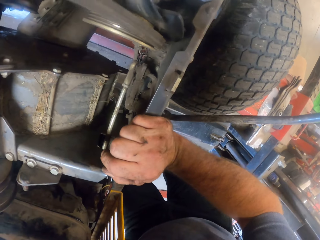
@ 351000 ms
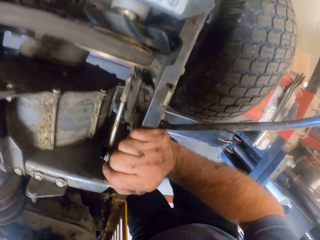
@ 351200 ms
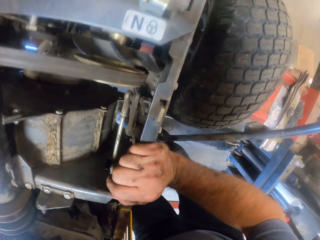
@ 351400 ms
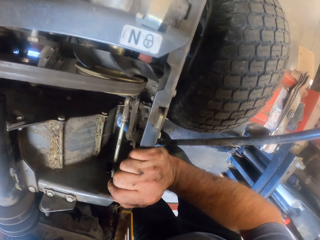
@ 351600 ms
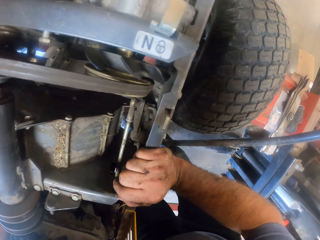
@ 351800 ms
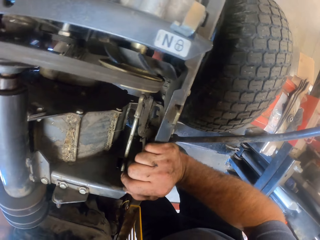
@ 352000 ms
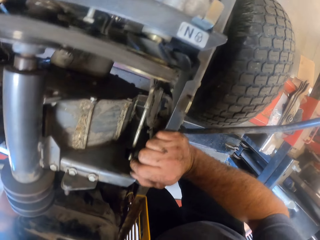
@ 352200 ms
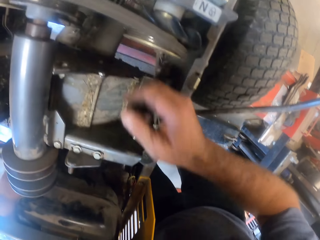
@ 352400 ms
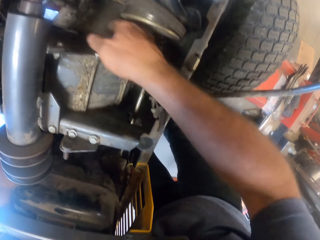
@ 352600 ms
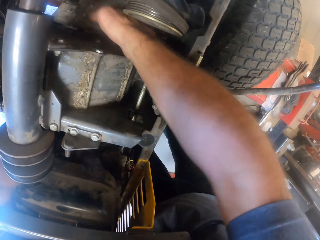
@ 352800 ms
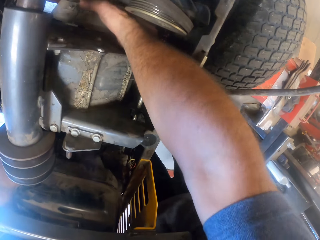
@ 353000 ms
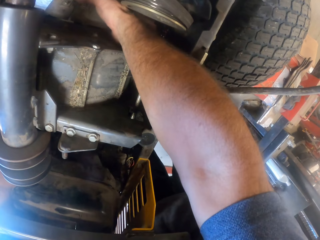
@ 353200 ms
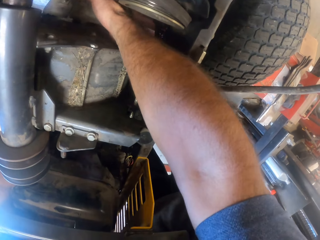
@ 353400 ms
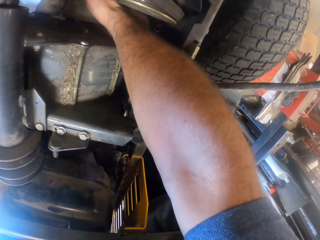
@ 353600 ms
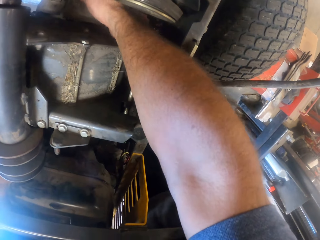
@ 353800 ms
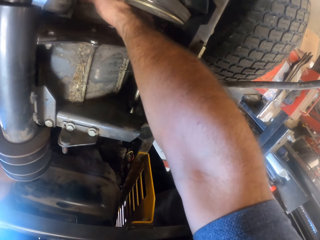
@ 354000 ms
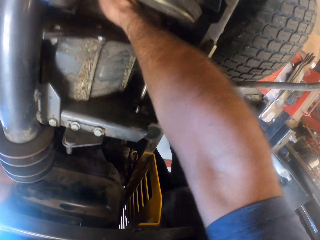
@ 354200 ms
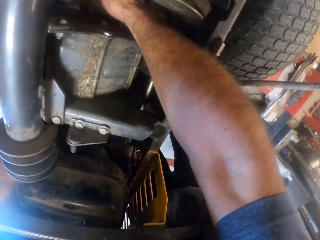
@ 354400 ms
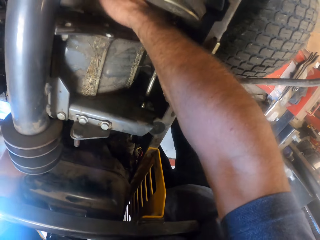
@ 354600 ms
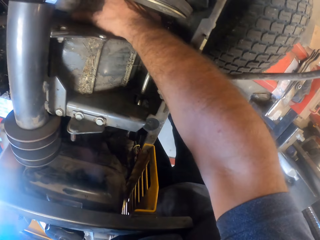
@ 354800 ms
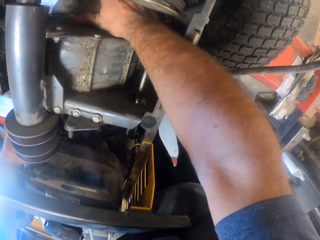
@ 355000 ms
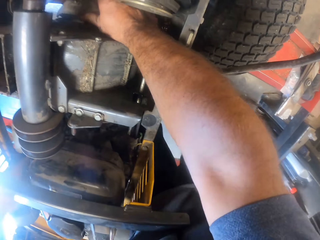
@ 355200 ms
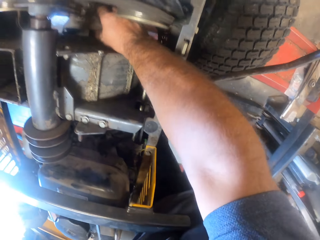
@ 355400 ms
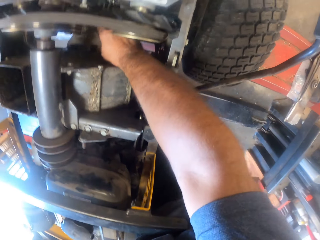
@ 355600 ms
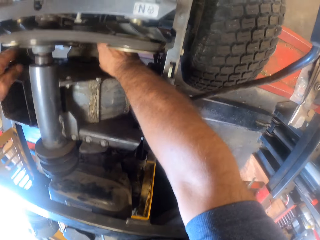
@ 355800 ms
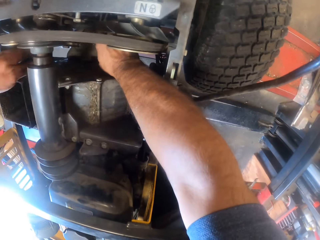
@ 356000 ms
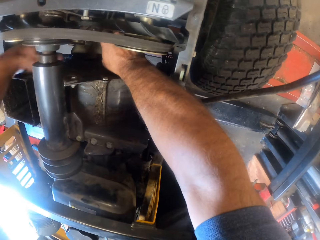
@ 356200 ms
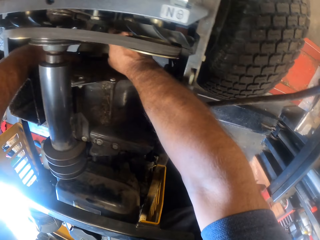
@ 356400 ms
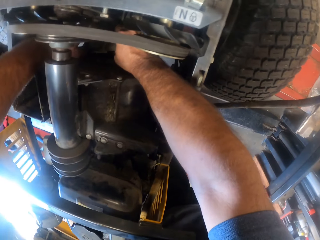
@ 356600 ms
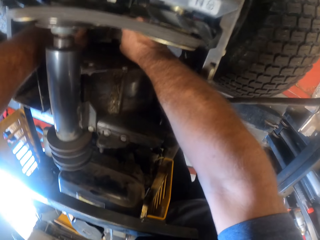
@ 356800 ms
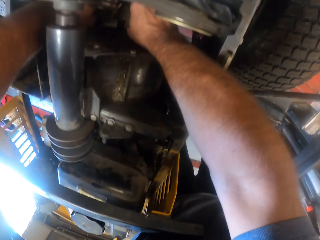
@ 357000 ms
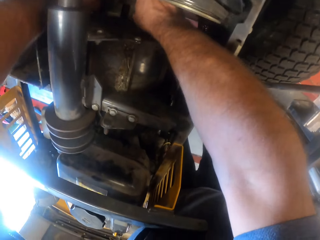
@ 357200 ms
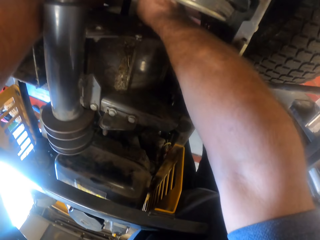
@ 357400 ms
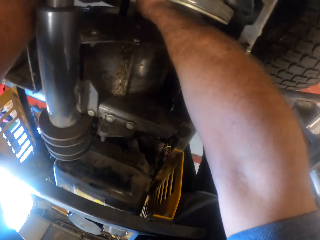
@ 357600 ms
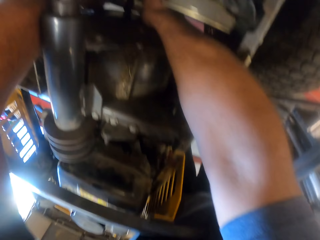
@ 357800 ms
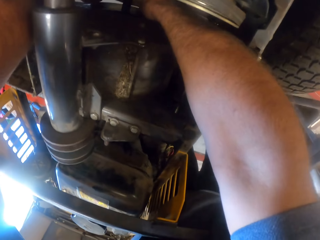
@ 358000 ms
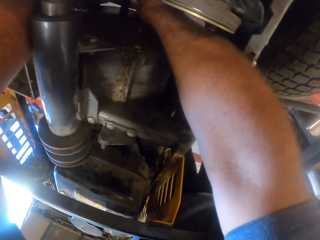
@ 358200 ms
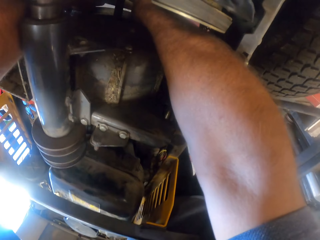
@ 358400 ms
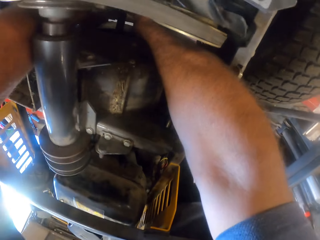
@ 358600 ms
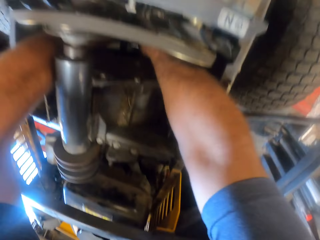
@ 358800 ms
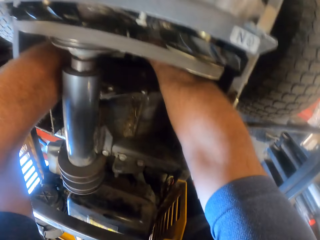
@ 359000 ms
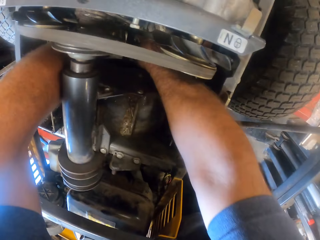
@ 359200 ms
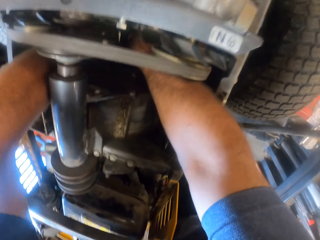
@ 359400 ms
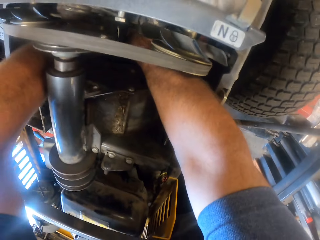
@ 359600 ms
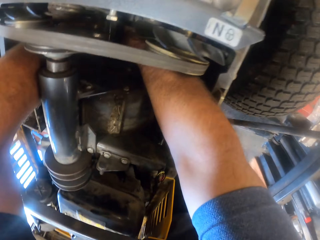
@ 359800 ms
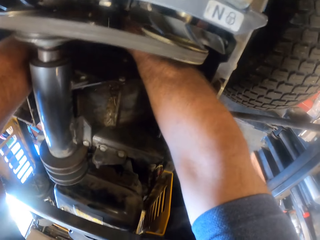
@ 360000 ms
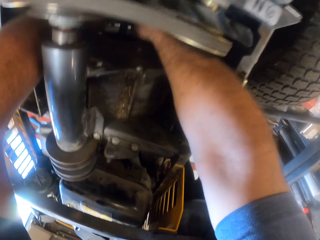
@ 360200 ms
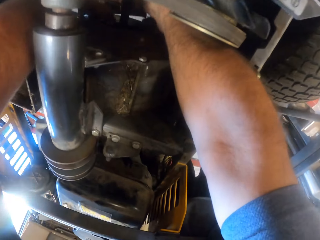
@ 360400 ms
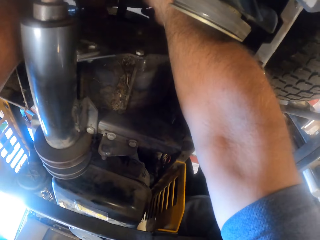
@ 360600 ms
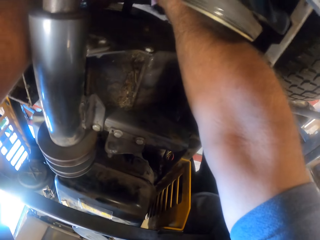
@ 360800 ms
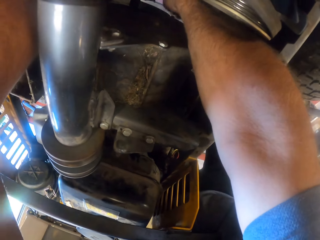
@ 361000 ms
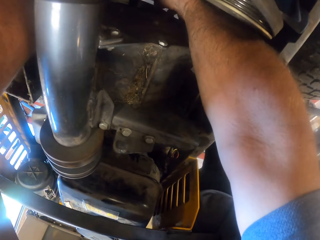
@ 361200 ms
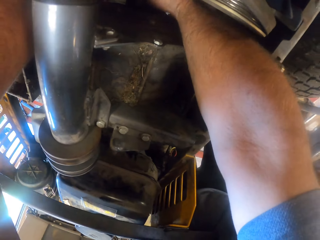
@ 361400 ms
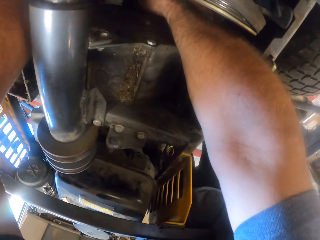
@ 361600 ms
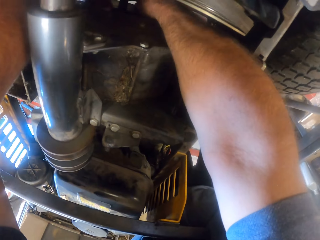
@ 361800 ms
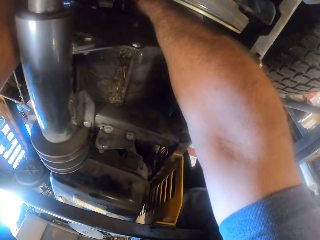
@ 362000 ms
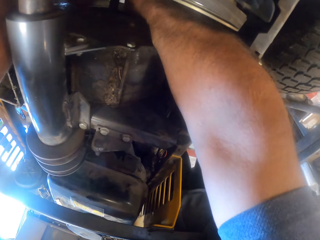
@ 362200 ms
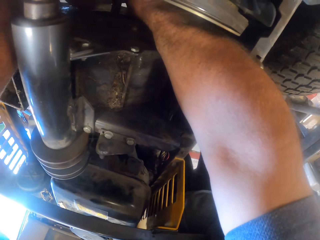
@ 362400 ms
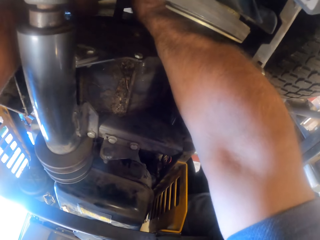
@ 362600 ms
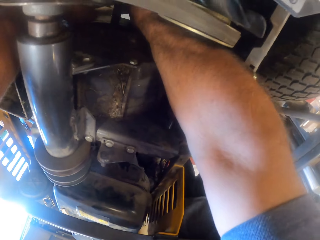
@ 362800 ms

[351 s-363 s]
The camera wearer puts his right hand into the exhaust muffler of the lawn mower. He pulls on the exhaust muffler with his right hand. He fixes the part of the machine. He puts his left hand into the exhaust muffler of the lawn mower. He pulls on the exhaust muffler of the lawn mower with both hands.

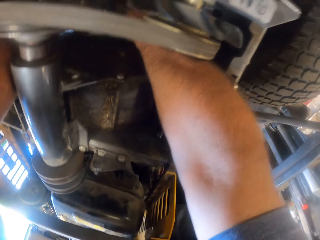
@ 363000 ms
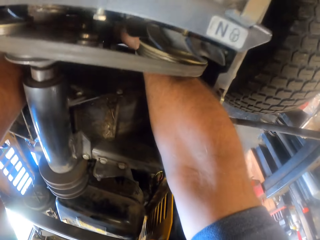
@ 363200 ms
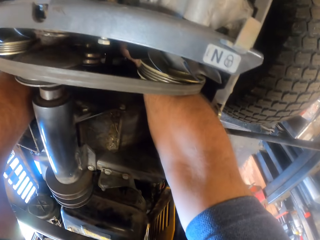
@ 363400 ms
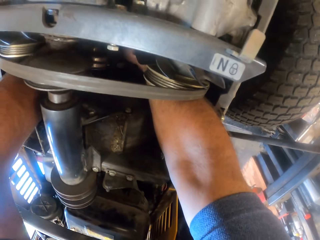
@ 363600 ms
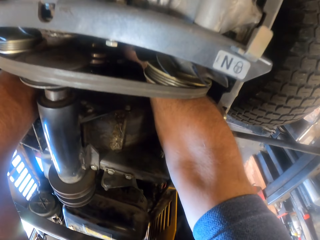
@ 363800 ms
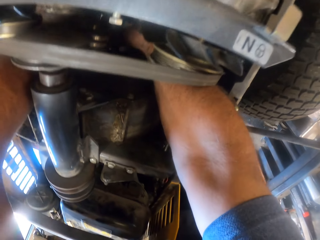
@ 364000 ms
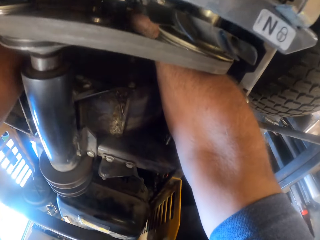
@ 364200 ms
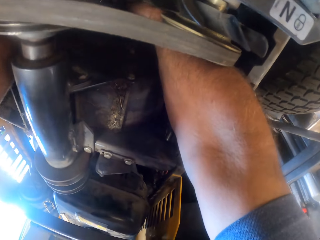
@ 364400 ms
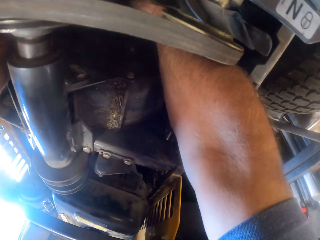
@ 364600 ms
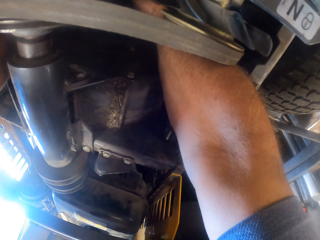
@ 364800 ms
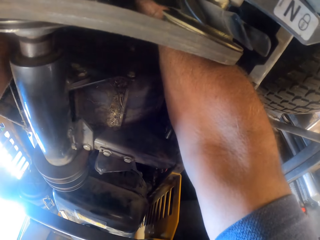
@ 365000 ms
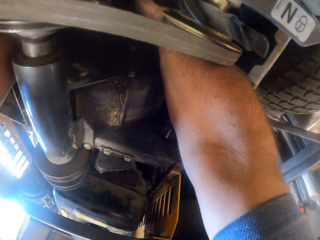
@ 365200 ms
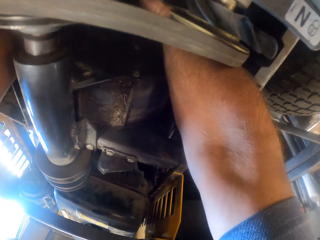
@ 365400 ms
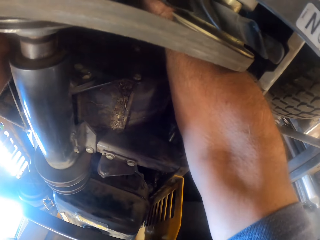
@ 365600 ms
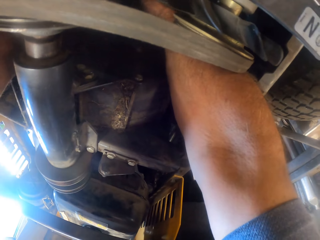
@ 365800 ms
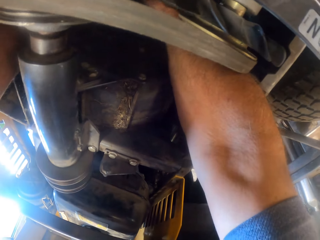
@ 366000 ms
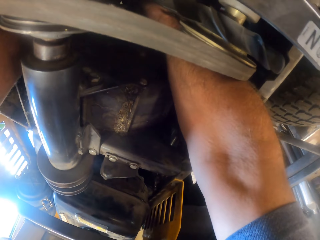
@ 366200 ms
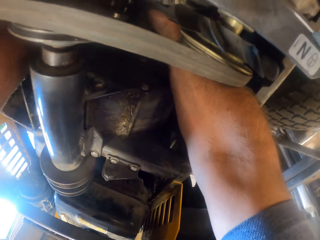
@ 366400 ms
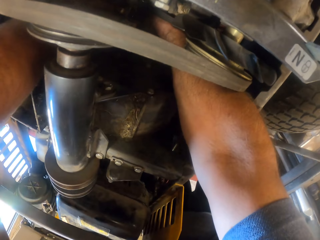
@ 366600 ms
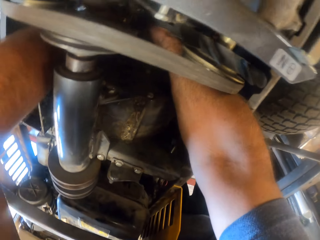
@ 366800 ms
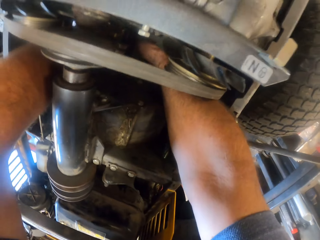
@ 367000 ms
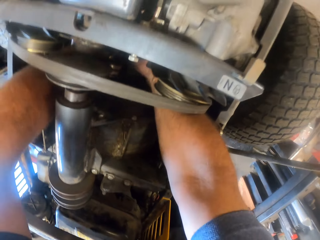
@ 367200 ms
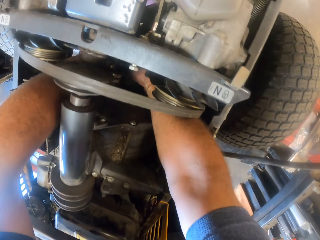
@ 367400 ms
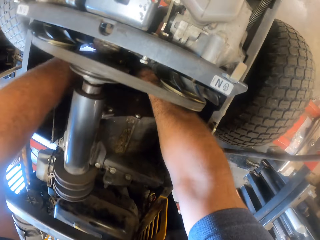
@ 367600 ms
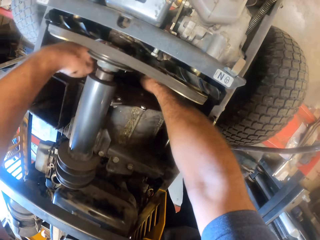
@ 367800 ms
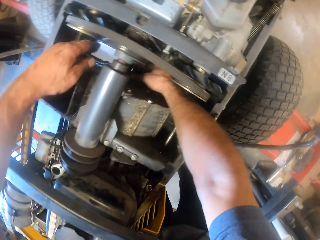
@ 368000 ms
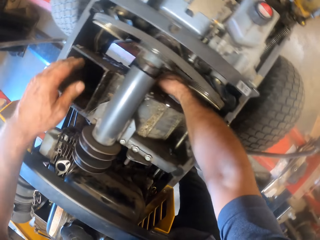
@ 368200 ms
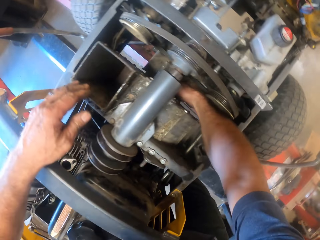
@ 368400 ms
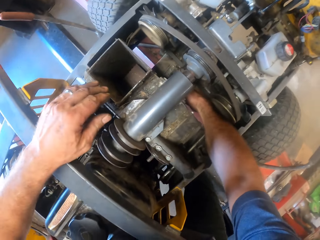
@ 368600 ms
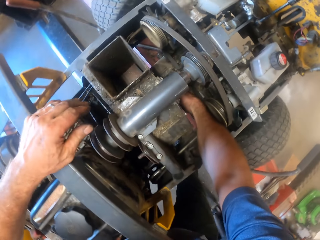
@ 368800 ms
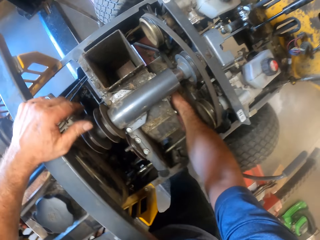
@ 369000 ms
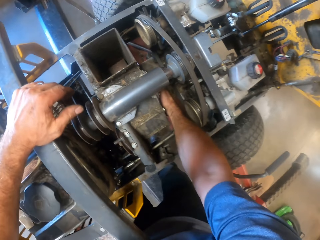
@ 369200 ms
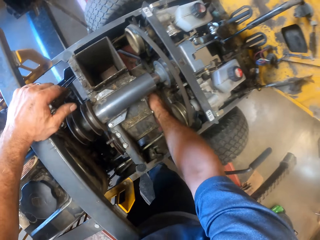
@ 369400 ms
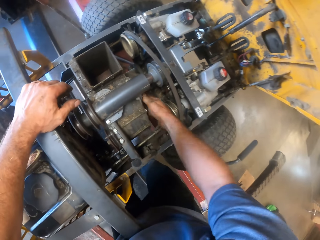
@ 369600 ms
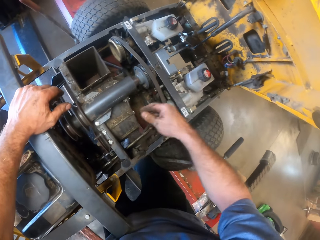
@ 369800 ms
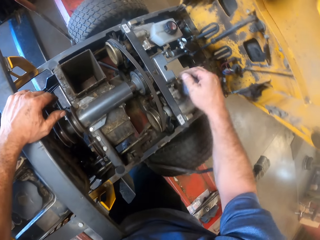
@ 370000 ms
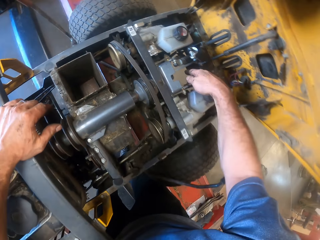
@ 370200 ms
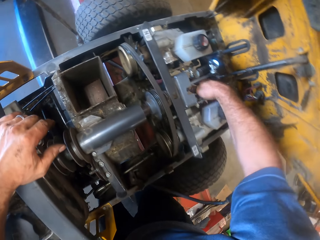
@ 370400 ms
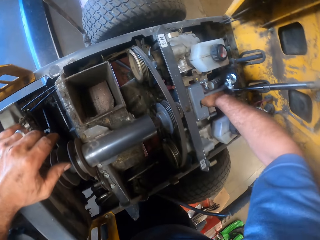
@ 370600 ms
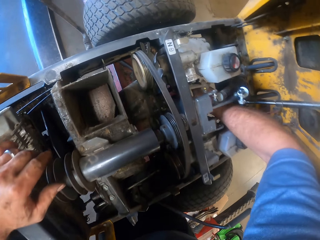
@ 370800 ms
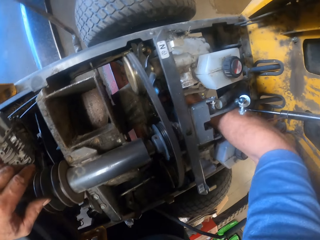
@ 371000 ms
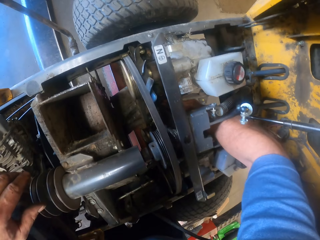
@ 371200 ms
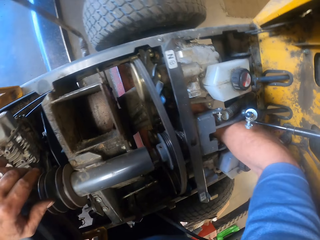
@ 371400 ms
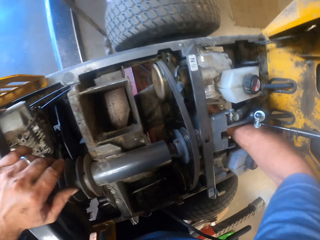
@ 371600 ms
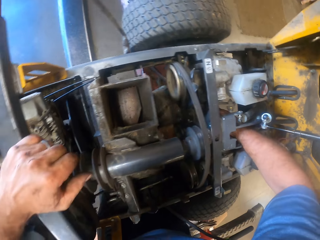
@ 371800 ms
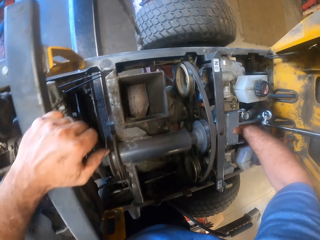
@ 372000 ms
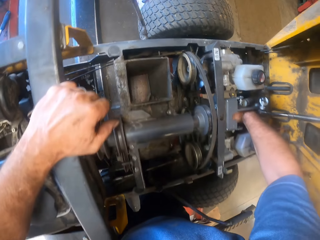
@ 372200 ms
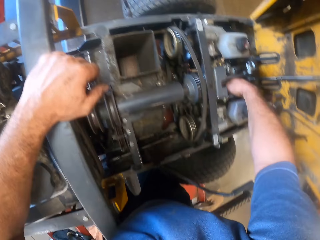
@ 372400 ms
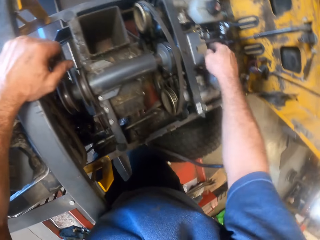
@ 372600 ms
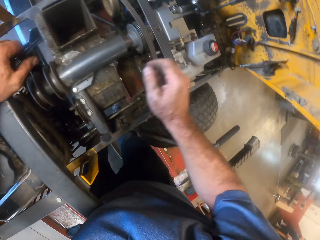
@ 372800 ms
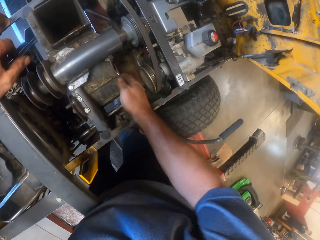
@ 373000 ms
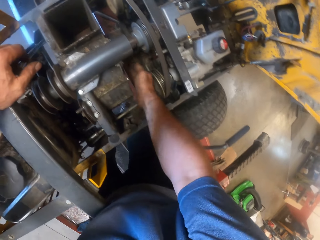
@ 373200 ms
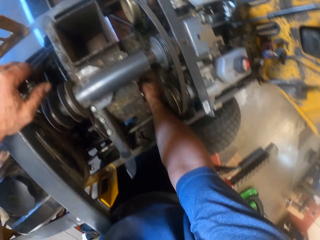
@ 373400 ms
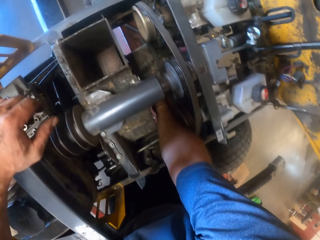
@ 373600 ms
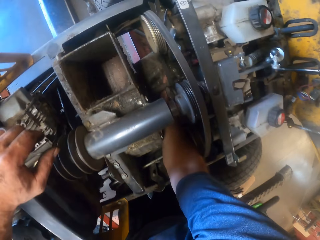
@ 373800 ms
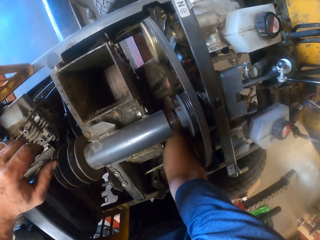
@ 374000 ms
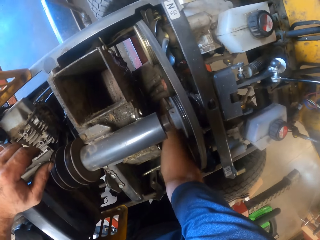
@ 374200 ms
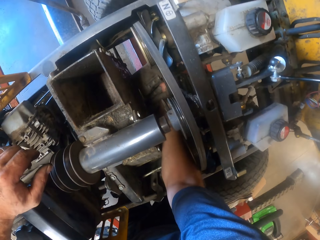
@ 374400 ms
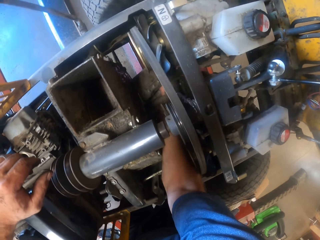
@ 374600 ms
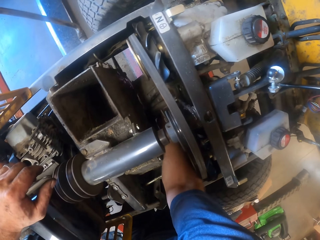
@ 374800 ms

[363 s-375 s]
The camera wearer removes his left hand from the exhaust muffler of the lawn mower. He removes his right hand from the exhaust muffler of the lawn mower. He puts his right hand into the front of the exhaust muffler. He removes his right hand from the front of the exhaust muffler. He puts his right hand into the exhaust muffler of the lawn mower.
